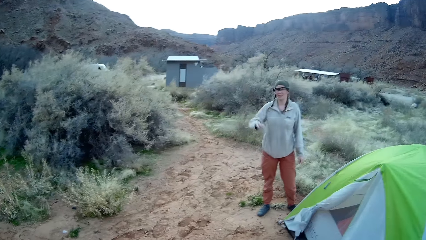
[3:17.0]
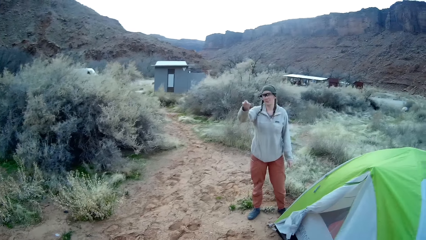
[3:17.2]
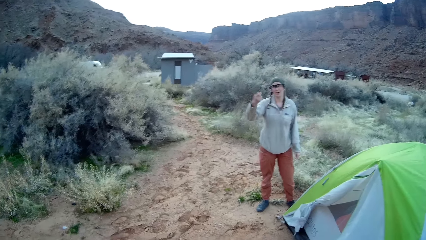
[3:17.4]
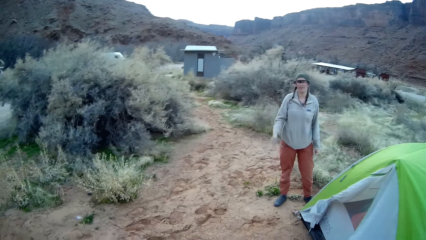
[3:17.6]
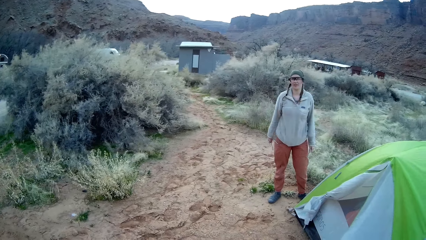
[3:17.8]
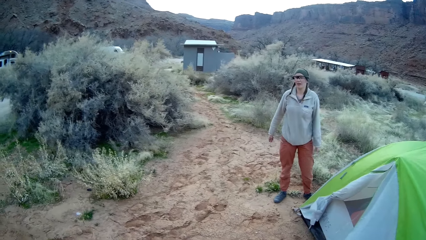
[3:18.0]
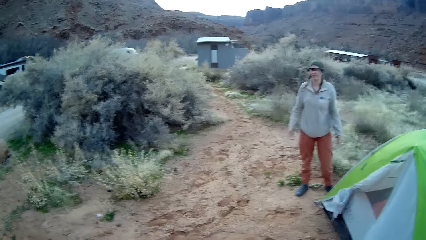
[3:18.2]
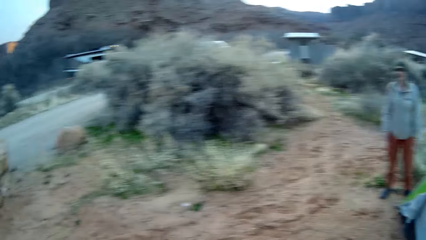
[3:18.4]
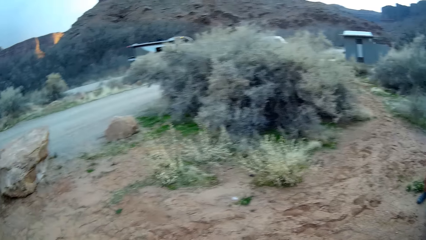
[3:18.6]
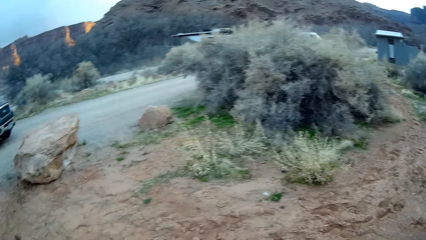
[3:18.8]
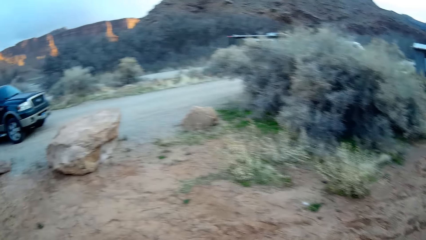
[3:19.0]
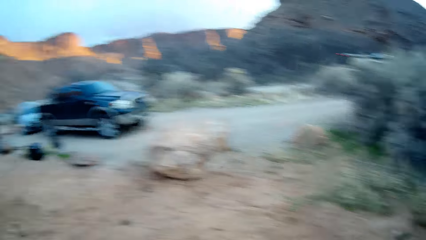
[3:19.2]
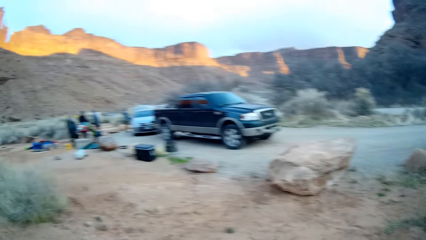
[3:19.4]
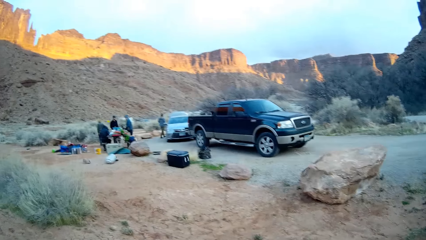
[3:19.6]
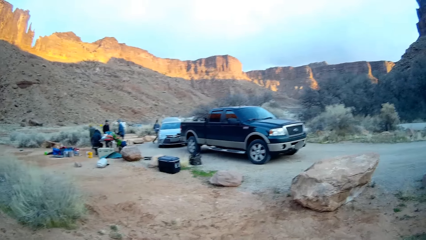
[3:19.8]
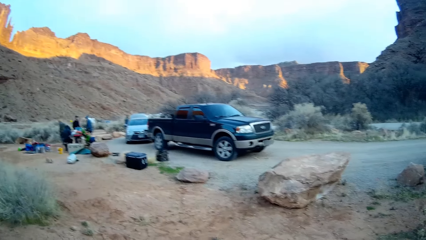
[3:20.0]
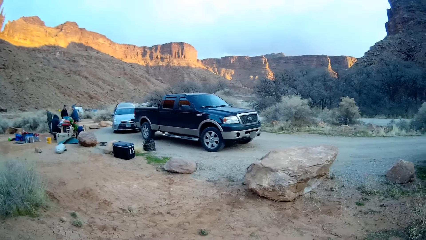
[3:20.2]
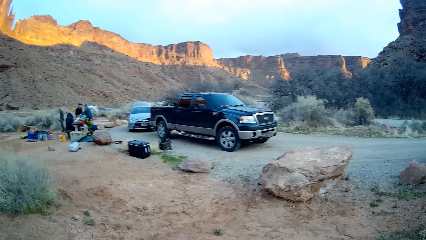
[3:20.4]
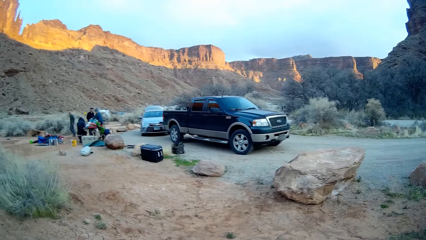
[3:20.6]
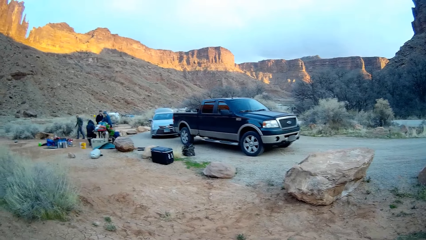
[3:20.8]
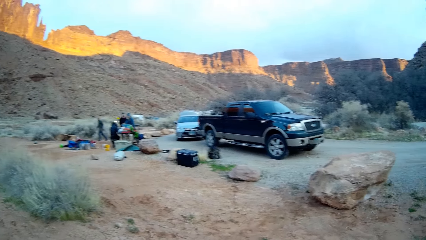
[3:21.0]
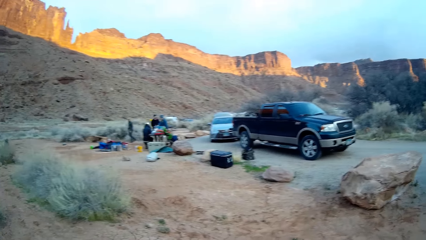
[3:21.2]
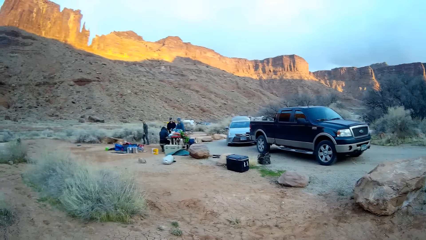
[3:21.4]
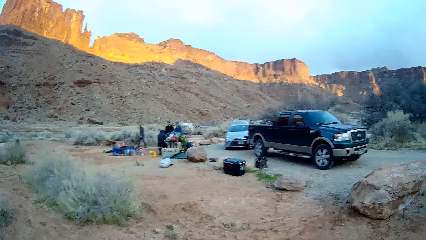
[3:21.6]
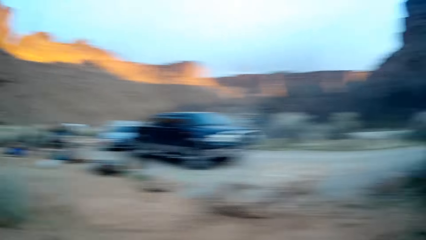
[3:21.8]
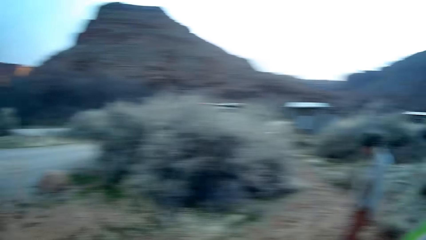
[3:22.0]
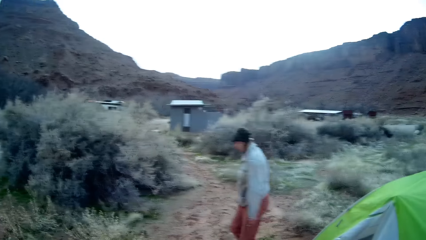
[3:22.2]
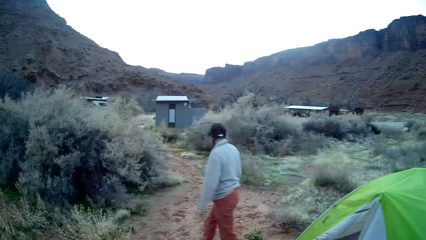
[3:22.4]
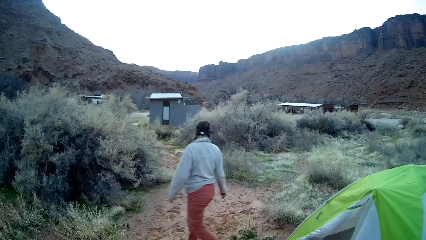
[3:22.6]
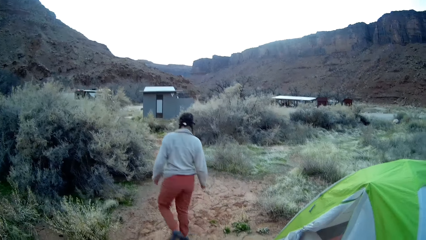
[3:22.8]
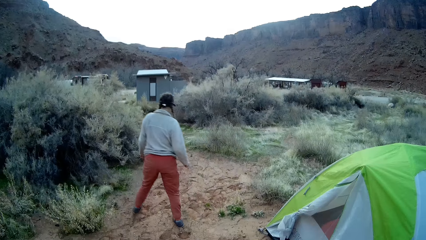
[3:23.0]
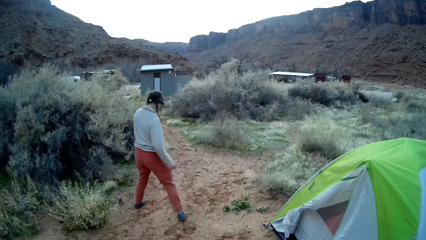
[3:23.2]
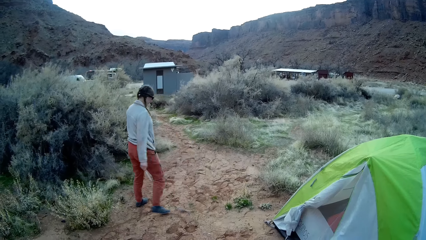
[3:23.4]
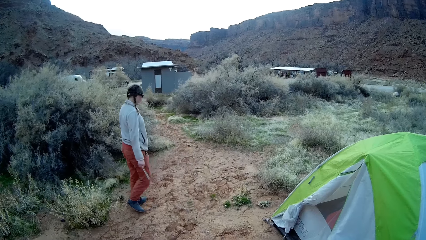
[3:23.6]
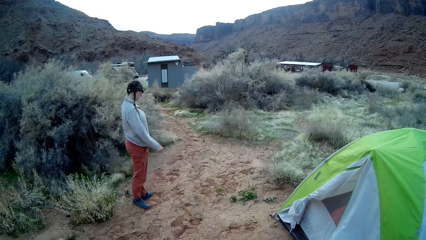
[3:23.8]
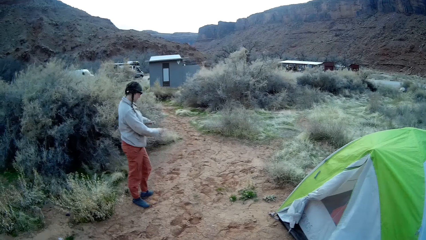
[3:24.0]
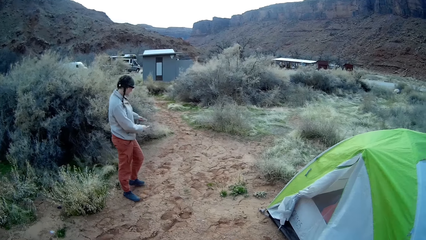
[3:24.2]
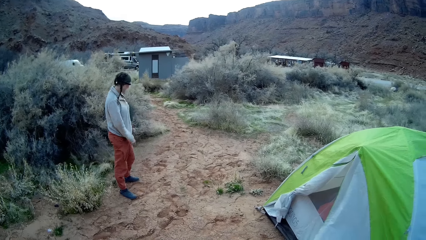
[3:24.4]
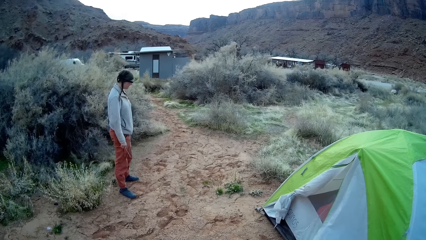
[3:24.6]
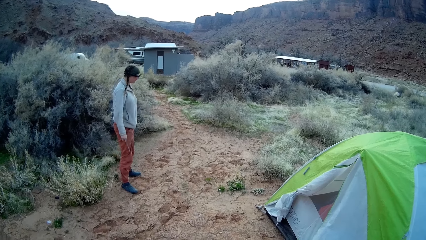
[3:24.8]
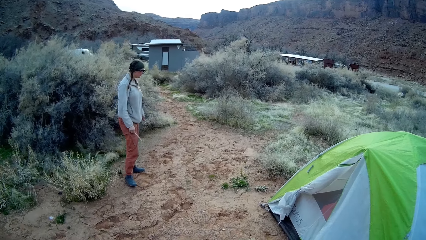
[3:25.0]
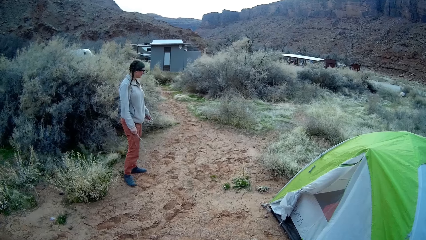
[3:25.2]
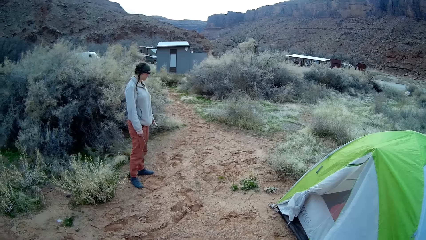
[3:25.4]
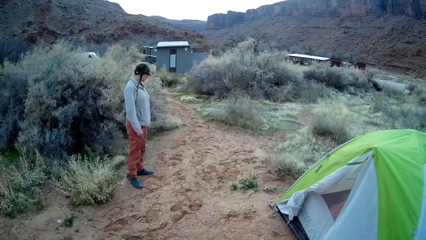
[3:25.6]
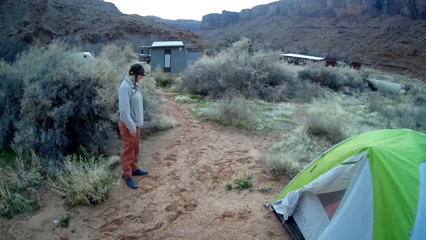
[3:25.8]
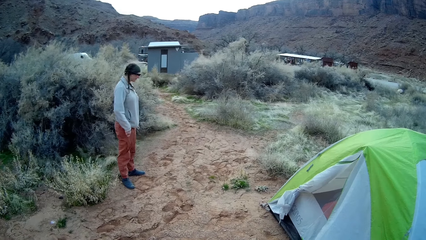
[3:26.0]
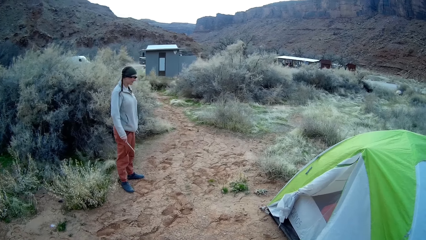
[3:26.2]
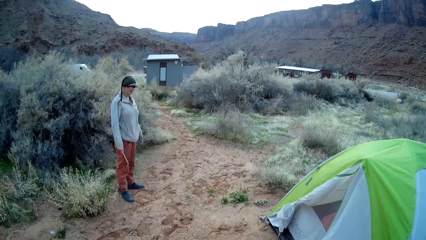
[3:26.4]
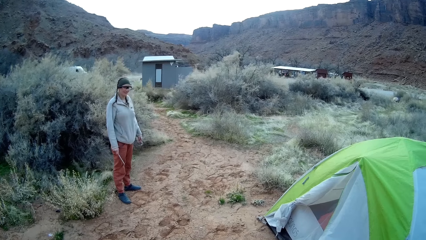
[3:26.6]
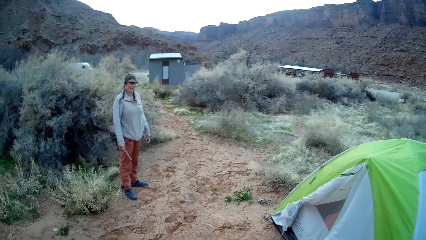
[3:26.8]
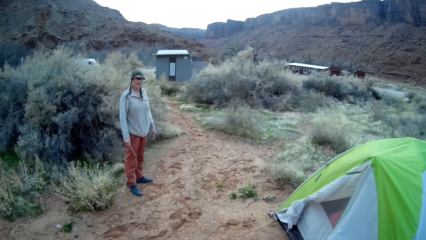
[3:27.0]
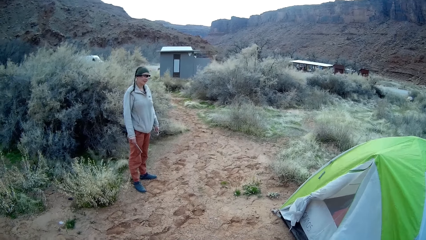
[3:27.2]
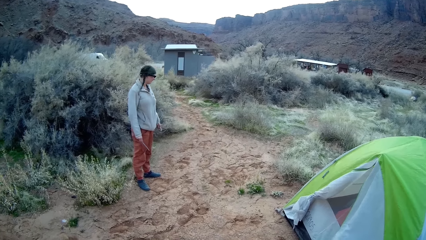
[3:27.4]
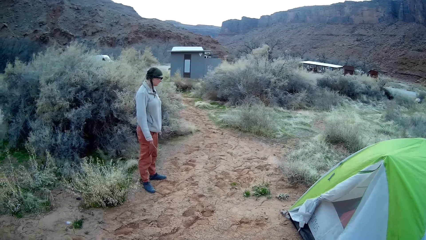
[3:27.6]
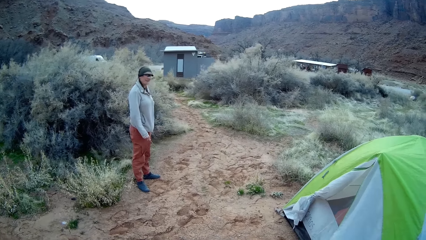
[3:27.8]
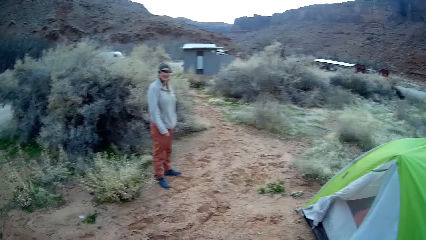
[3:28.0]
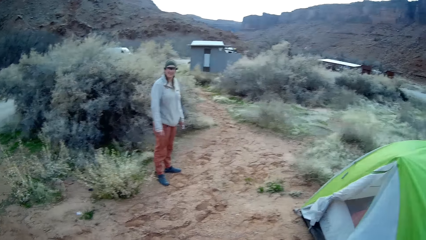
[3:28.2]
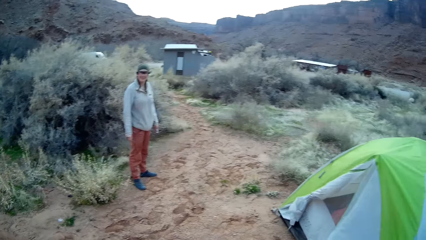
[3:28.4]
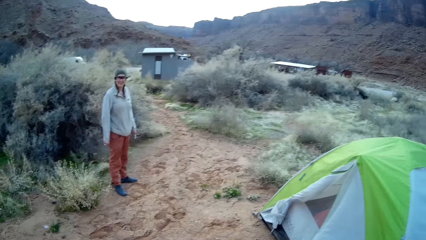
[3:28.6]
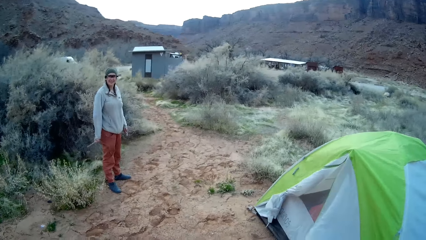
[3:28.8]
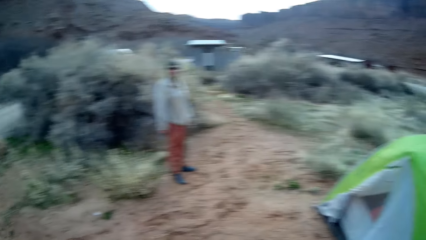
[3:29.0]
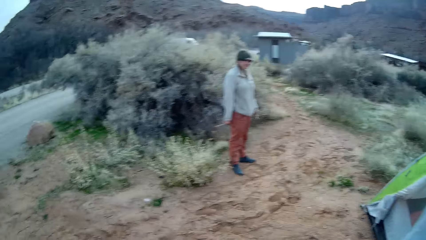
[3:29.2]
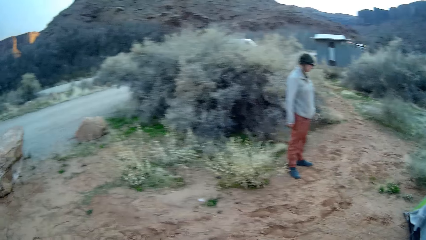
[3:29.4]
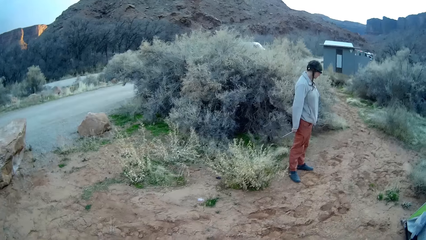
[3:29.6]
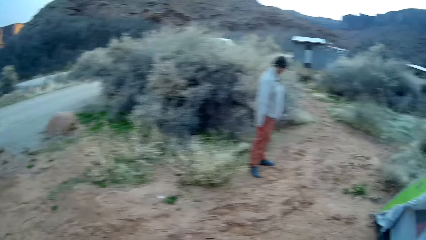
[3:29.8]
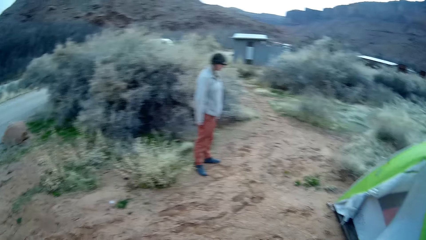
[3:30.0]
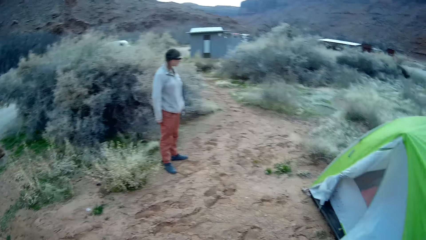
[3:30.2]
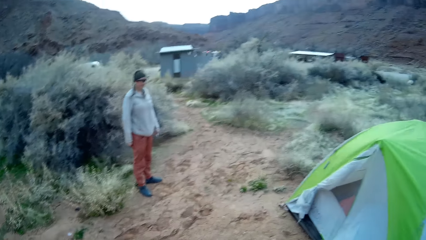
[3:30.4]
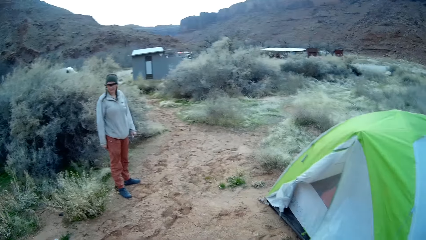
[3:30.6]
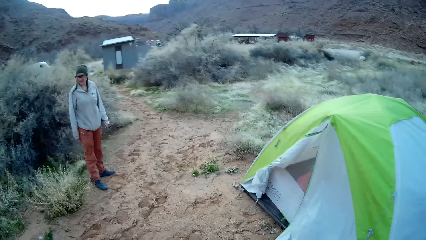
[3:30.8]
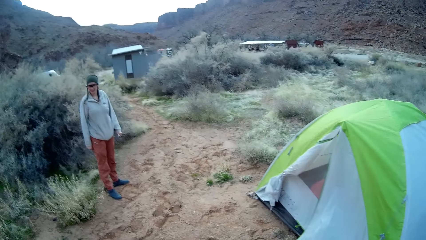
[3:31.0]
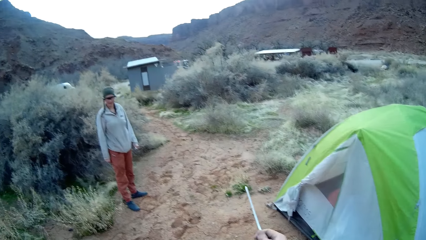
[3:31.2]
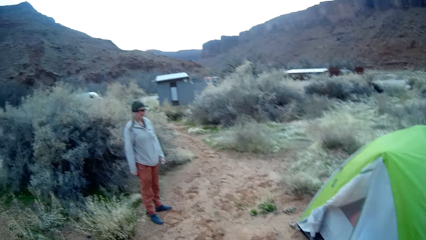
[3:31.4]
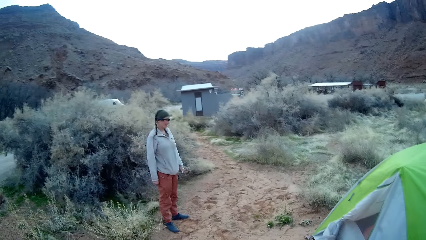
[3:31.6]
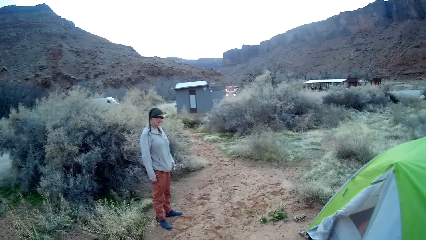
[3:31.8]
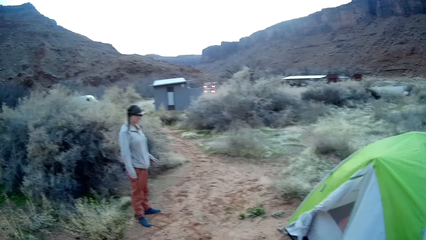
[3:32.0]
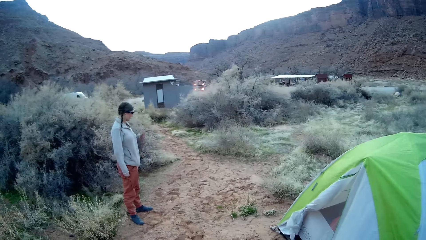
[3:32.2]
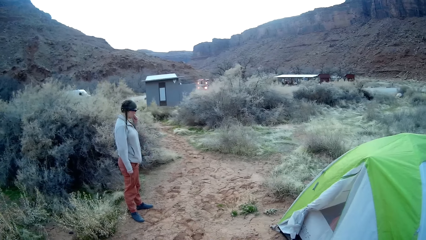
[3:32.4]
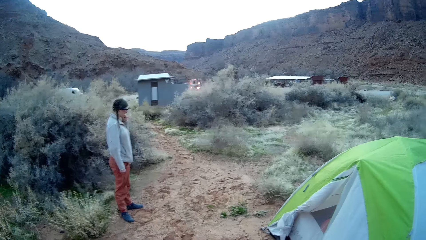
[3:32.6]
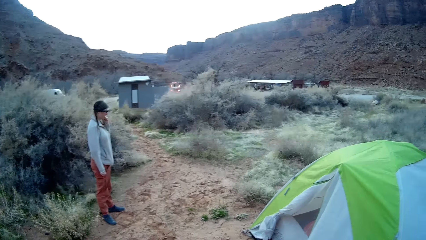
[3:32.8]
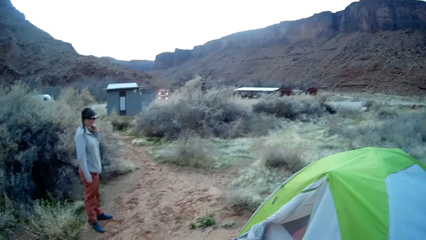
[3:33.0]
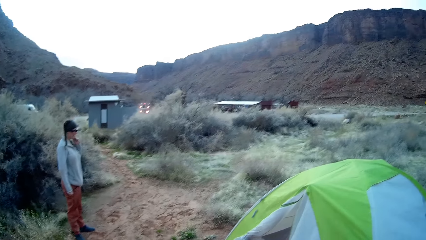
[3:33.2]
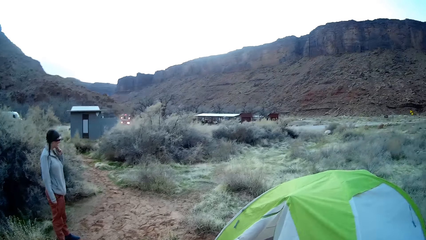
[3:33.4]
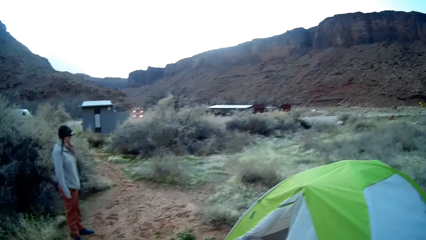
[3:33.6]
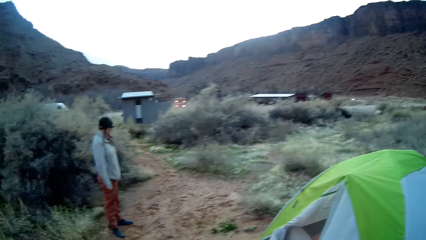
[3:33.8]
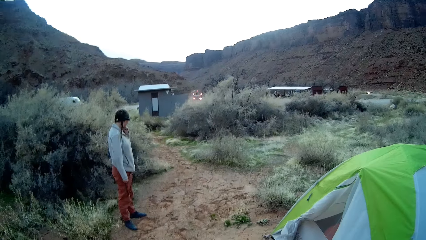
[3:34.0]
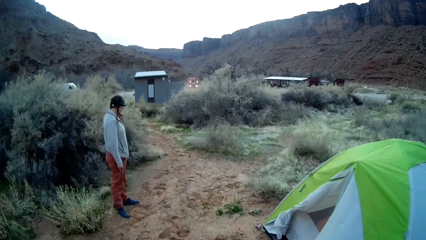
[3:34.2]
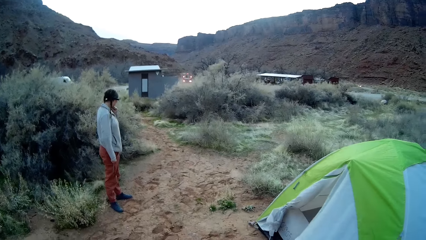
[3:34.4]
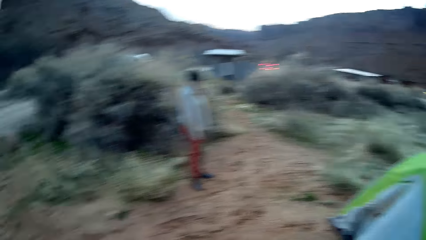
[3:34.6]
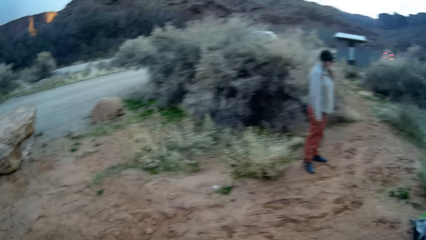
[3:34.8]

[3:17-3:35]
A person converses with another person. The camera wearer stares around. The first person points down with both hands. The first person touches the mouth.
